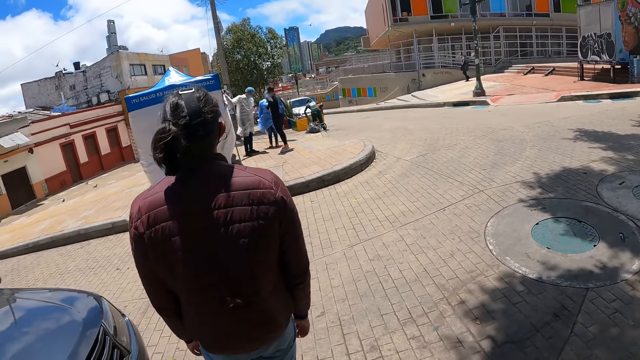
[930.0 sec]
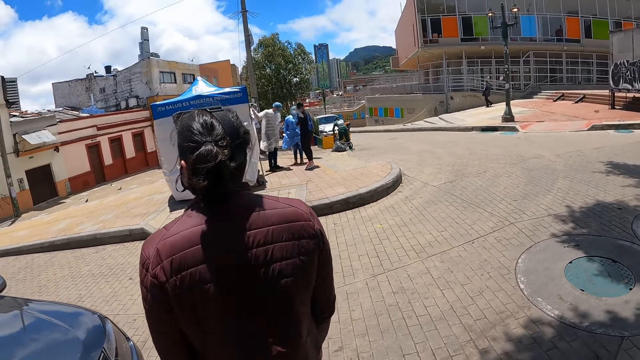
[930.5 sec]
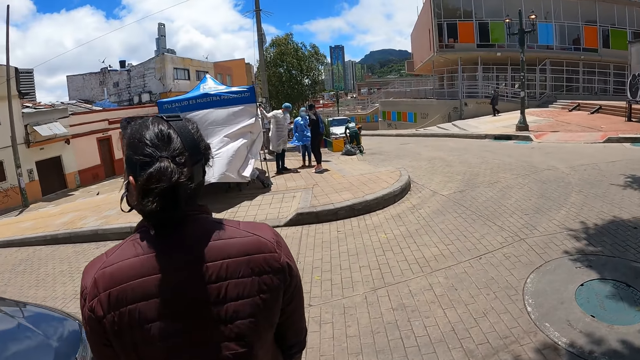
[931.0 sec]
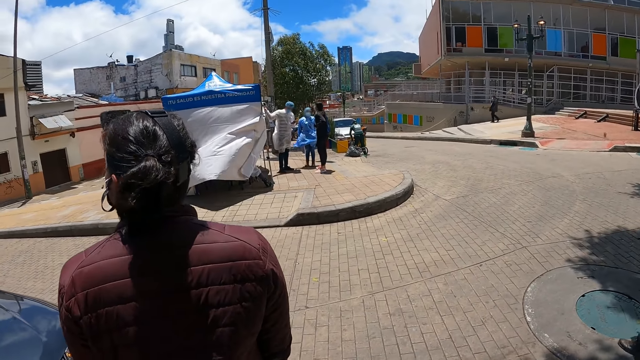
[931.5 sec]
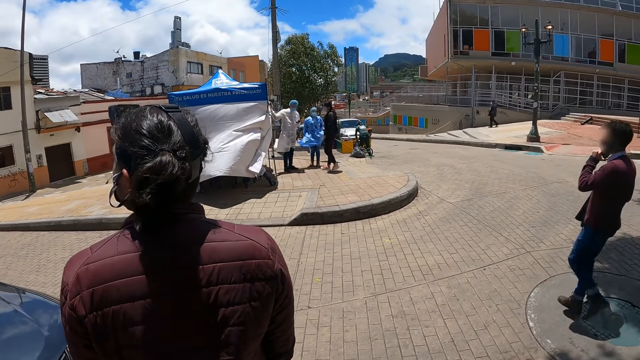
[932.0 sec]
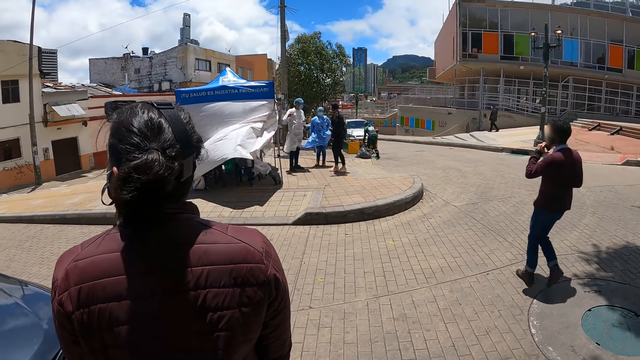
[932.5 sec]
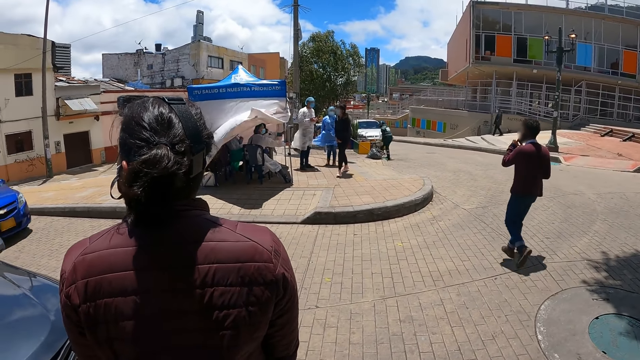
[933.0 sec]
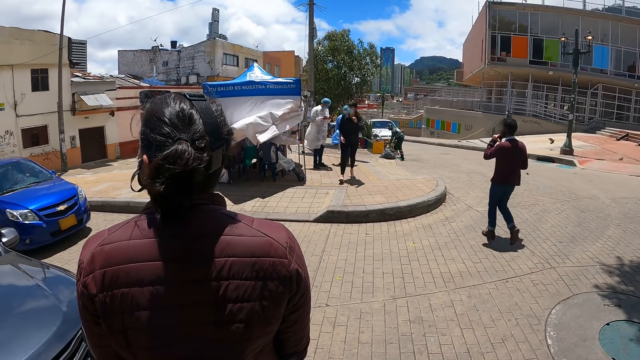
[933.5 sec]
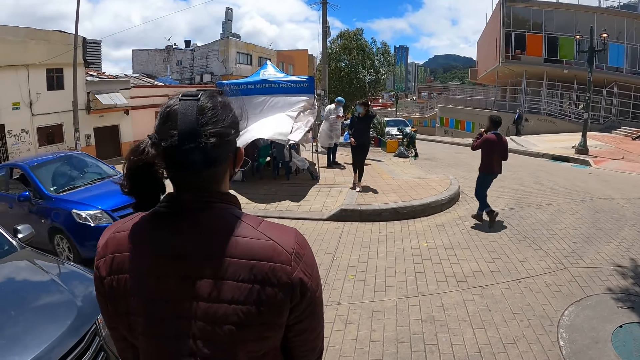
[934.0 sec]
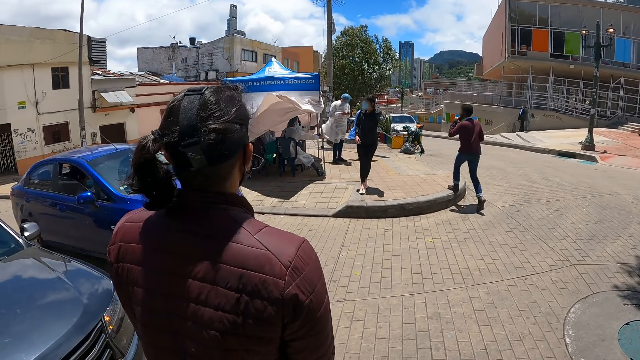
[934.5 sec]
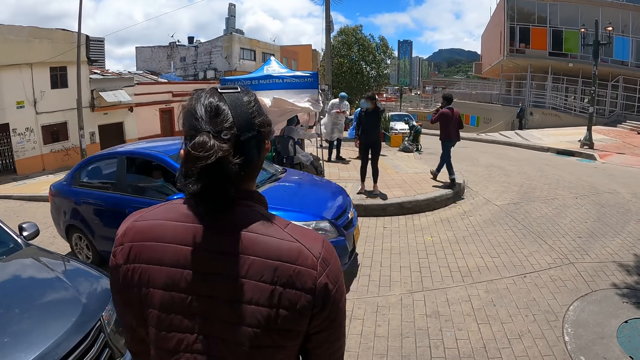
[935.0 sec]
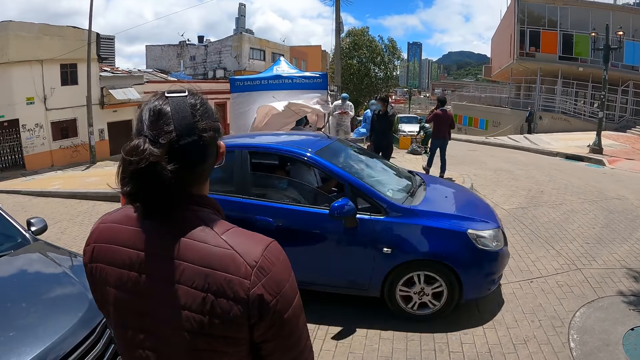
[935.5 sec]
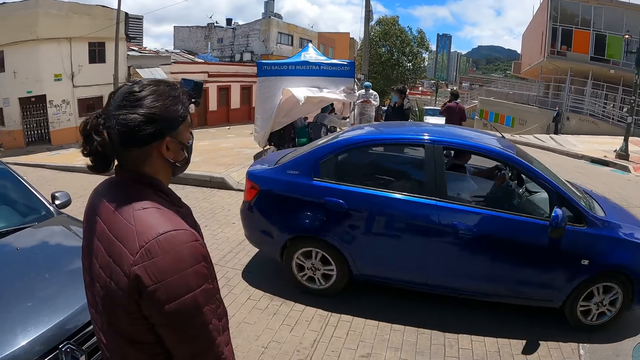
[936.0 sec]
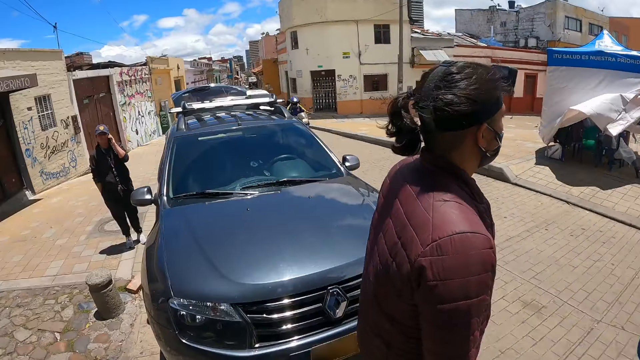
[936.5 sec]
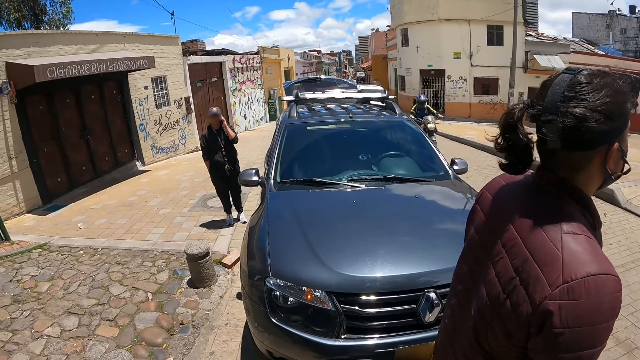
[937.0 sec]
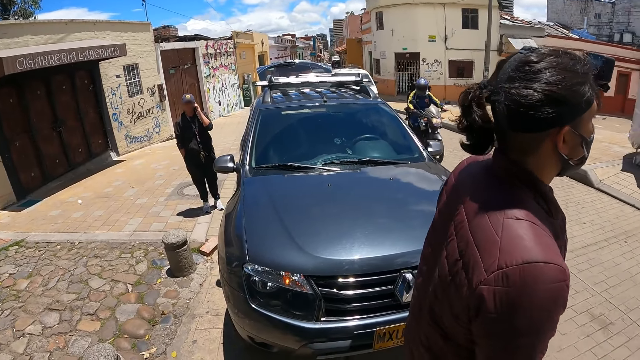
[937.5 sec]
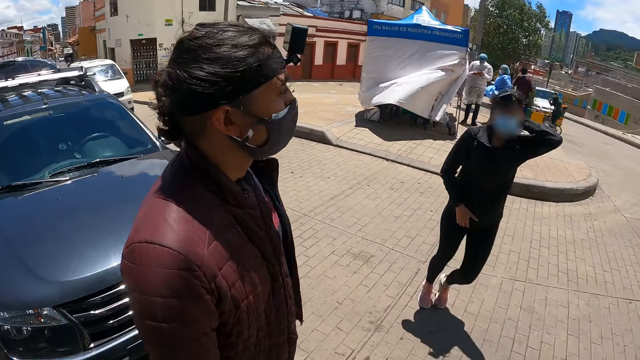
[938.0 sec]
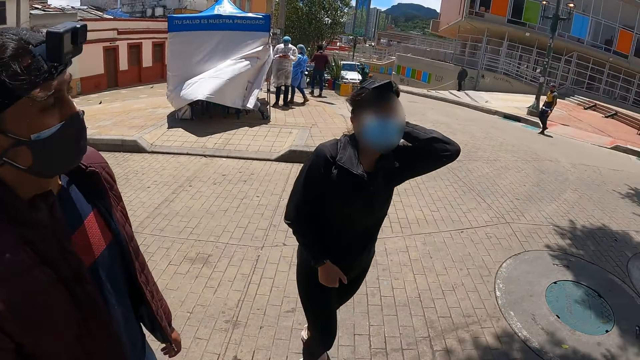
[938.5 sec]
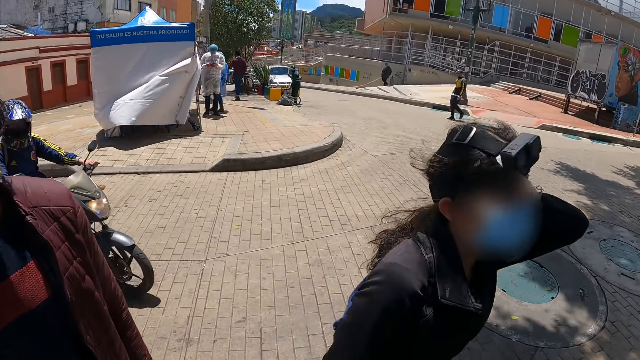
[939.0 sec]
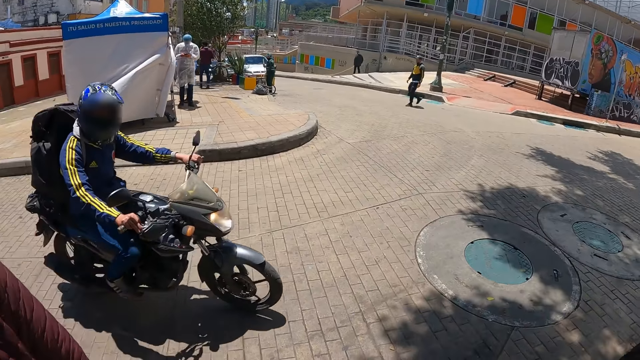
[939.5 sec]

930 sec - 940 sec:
The camera wearer looks at a doctor near a camp. They look at a passing car. They turn around. They look at a car. They look at a man.

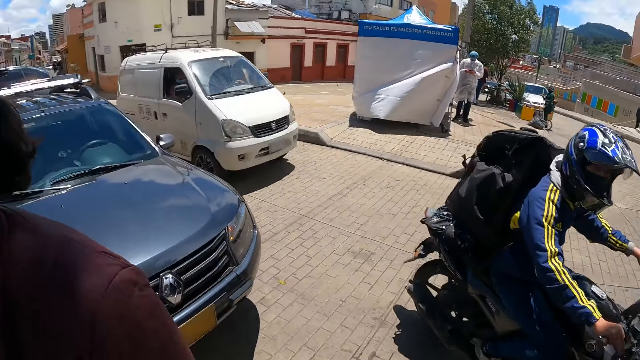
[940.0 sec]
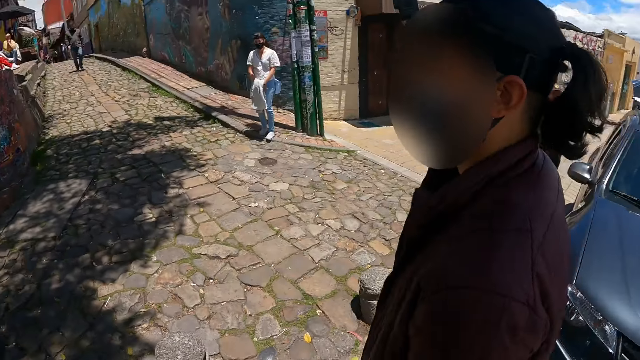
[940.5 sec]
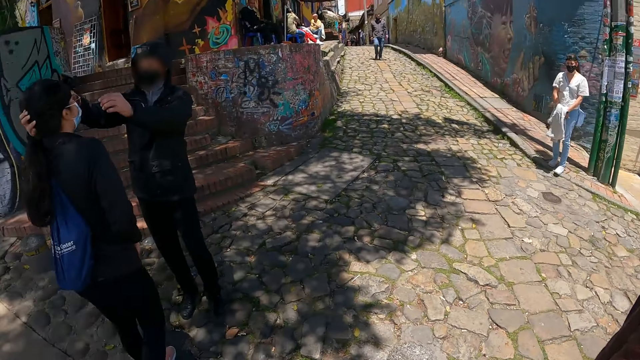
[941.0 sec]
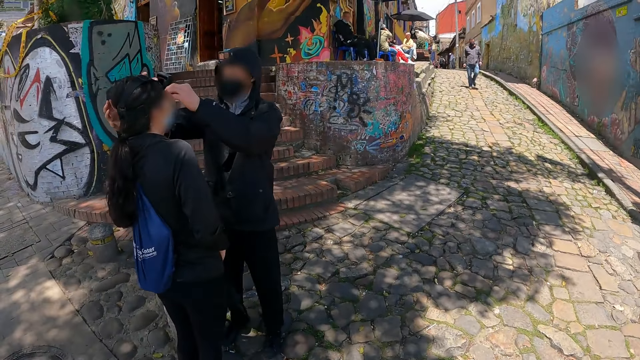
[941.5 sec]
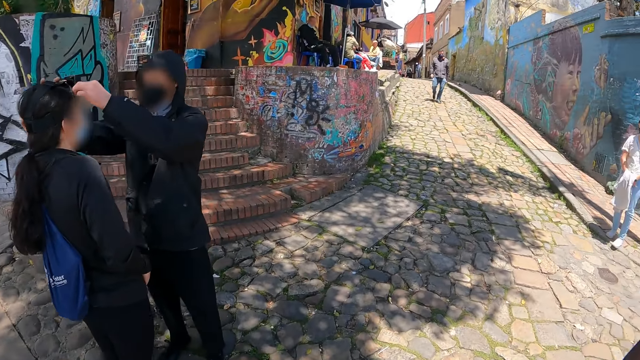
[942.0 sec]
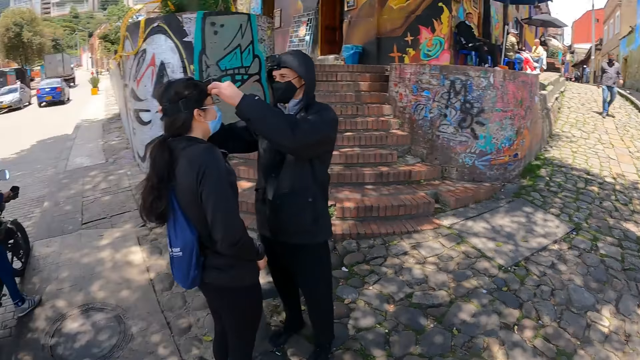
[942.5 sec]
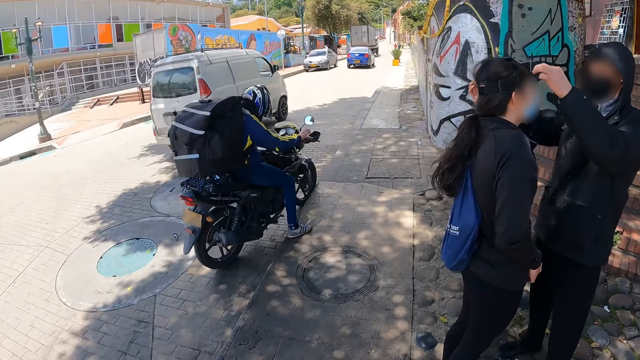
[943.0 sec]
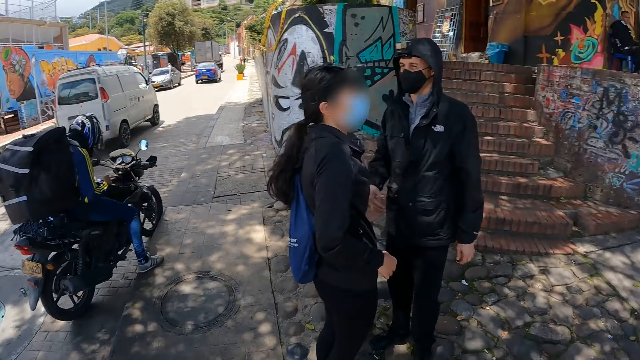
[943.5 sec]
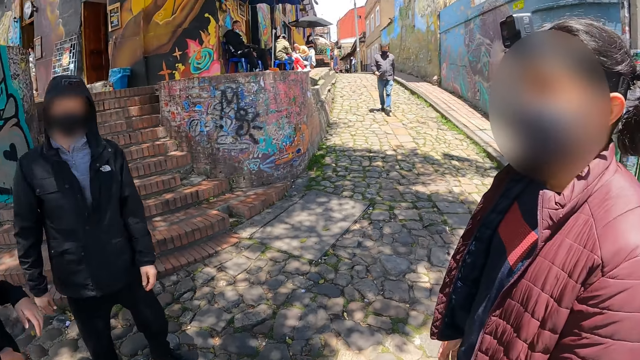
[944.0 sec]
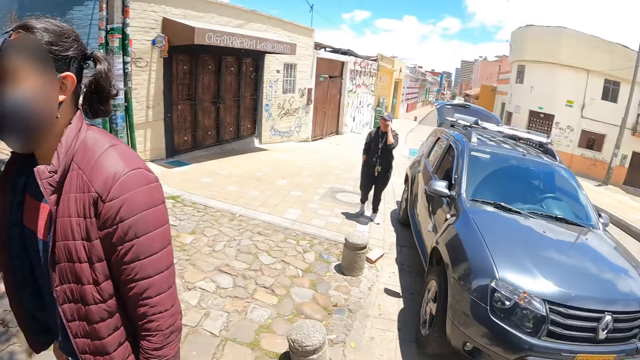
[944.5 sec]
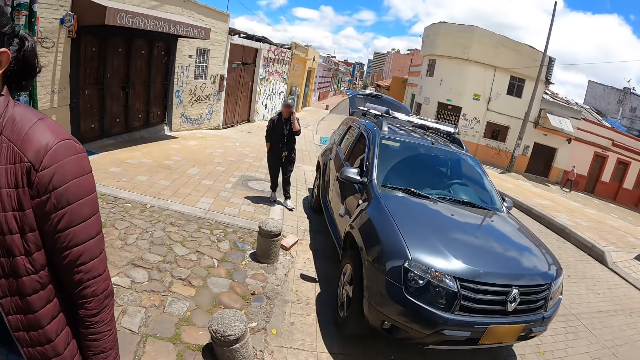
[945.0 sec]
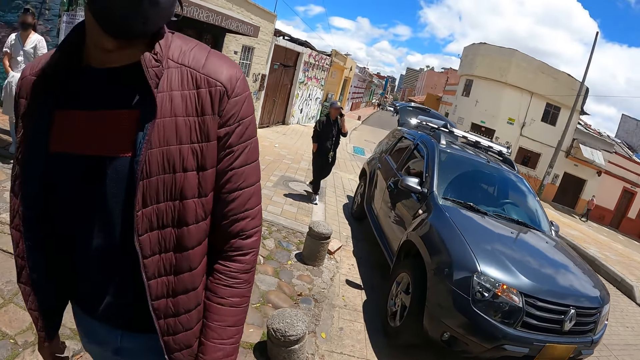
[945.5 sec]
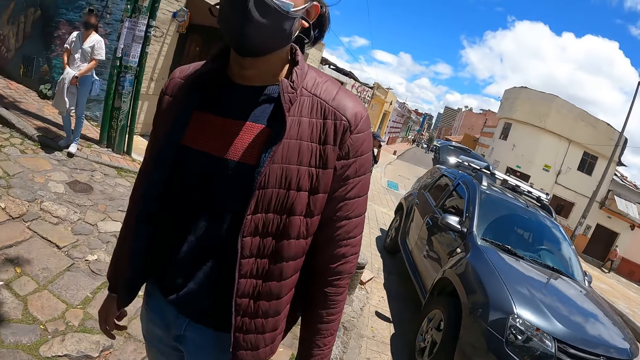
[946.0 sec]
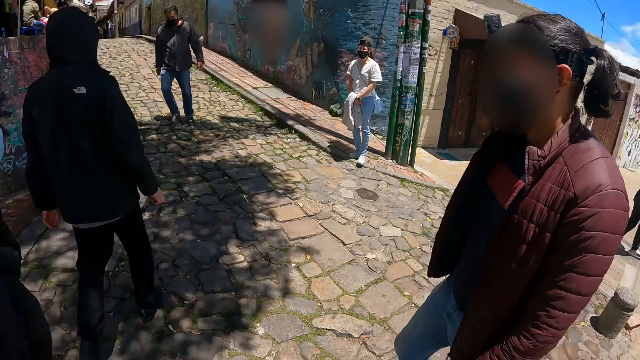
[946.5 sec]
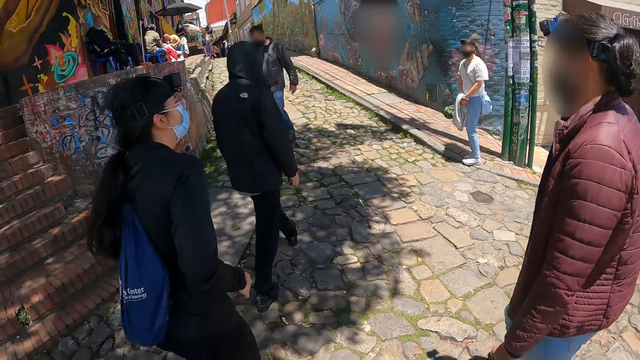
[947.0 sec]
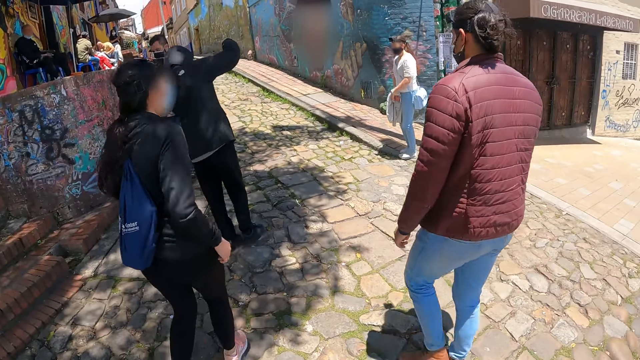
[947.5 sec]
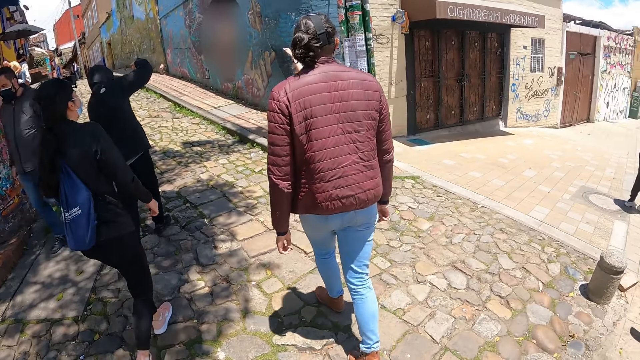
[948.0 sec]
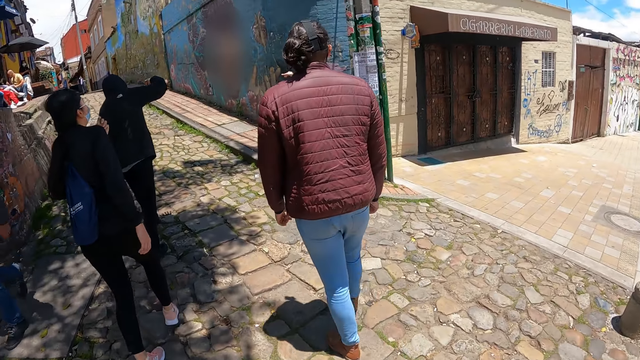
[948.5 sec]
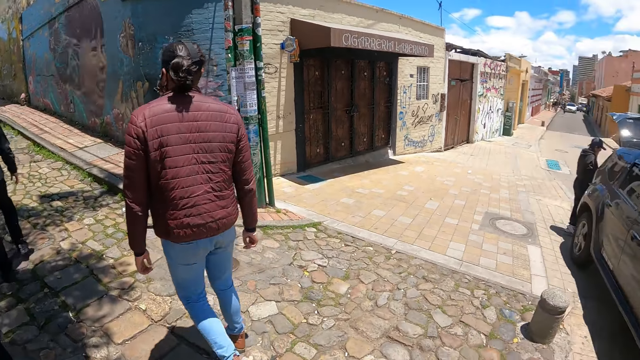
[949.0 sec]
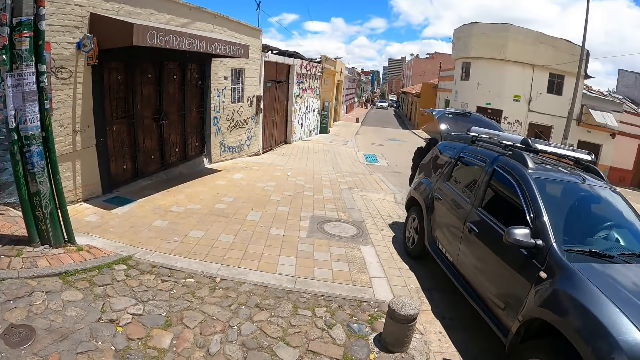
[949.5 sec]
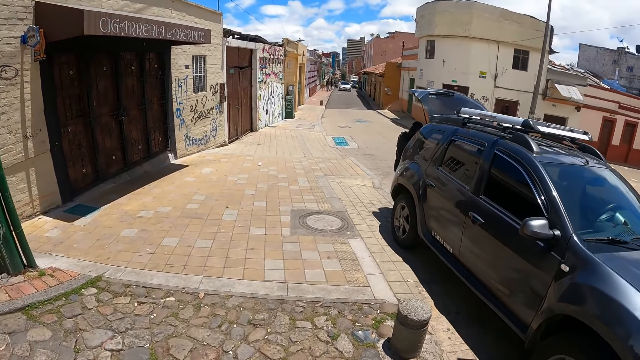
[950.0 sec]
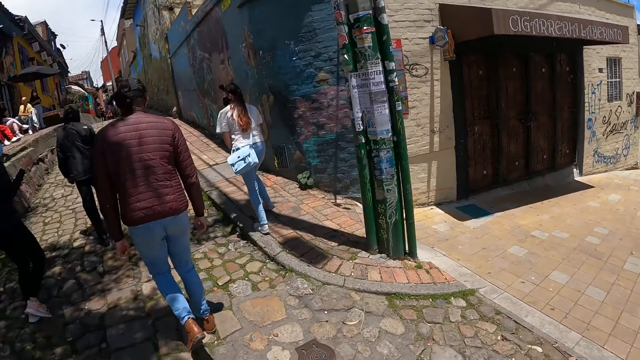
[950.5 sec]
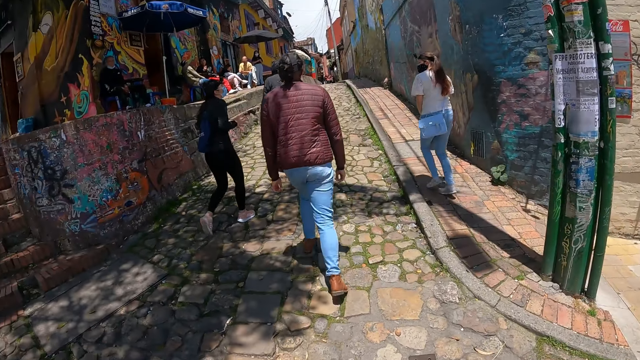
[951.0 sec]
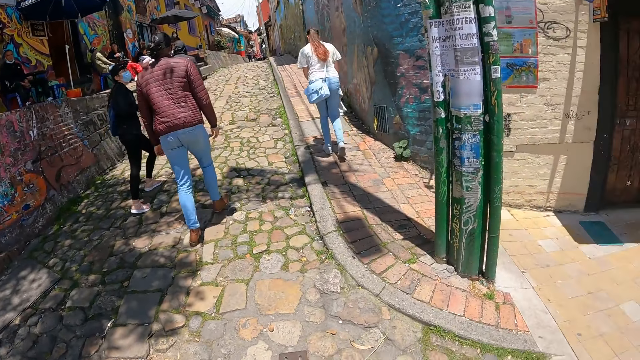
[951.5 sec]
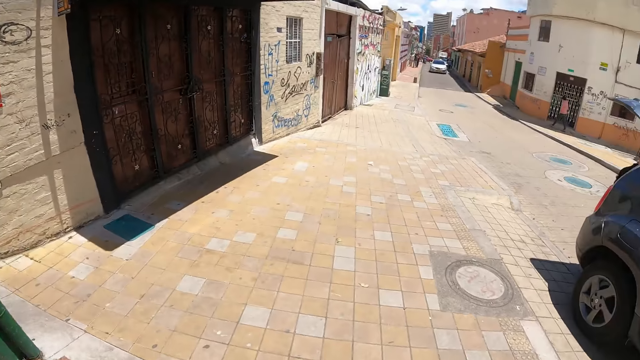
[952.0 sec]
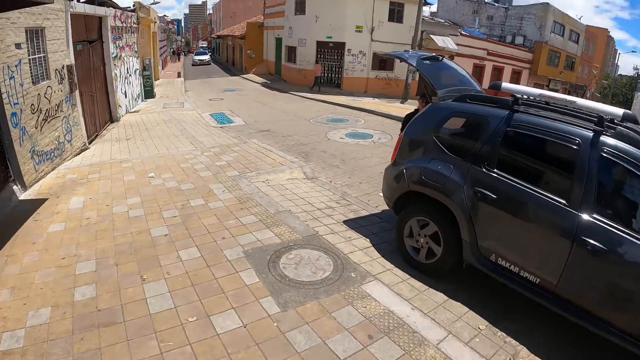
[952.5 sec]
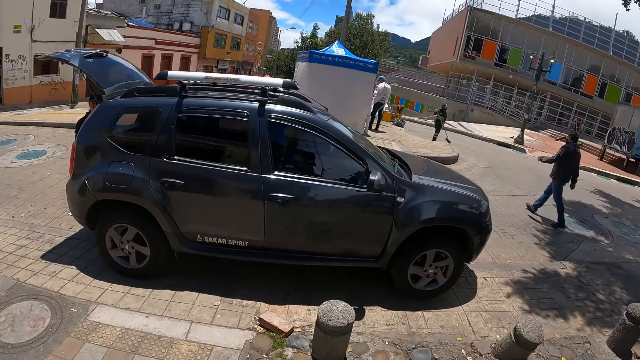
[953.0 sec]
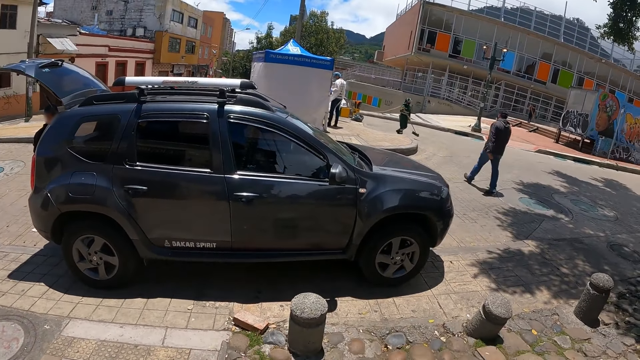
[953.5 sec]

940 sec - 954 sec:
The camera wearer looks at a motorist. They look at a woman. They look around. They look at persons on the left side. They look at the motorist. They look at a man. They look at a car. They converse with the man. They walk behind the man. They look on the left side. They look at the man. They look on the left side. They look around.
